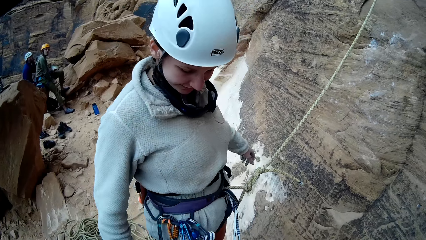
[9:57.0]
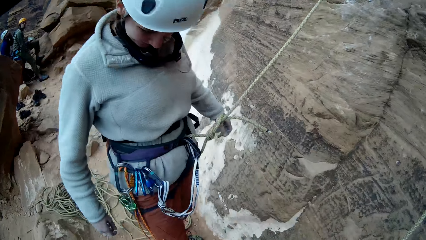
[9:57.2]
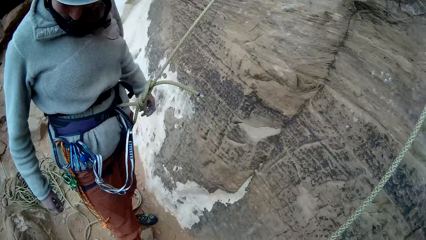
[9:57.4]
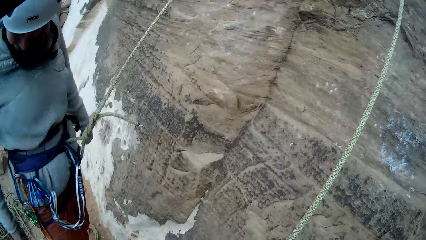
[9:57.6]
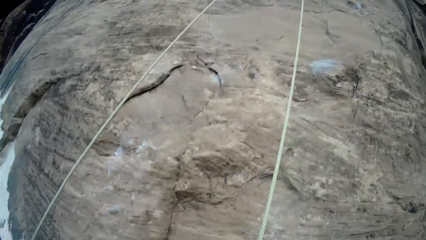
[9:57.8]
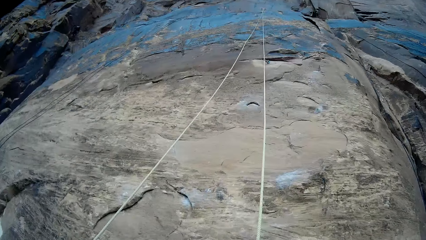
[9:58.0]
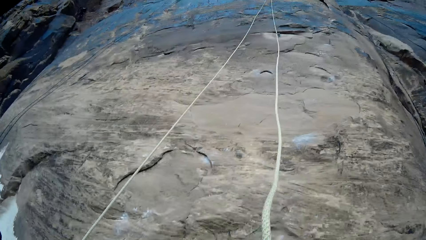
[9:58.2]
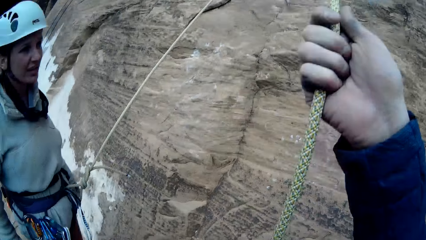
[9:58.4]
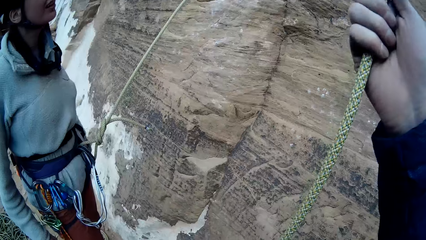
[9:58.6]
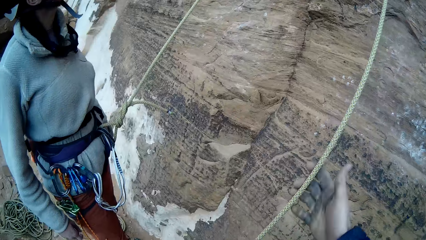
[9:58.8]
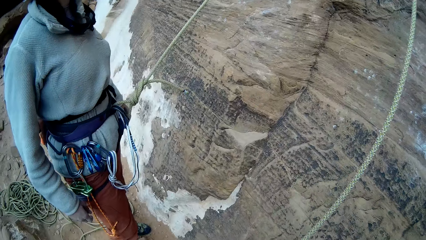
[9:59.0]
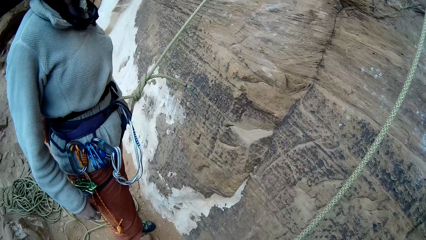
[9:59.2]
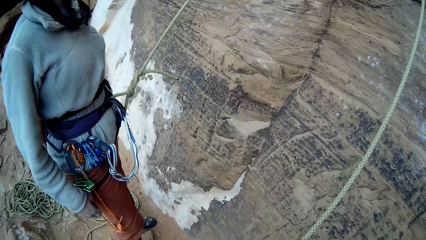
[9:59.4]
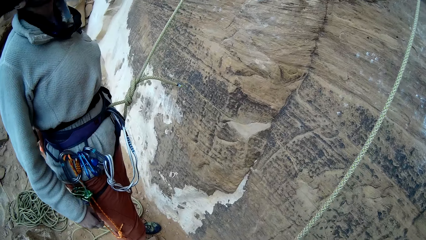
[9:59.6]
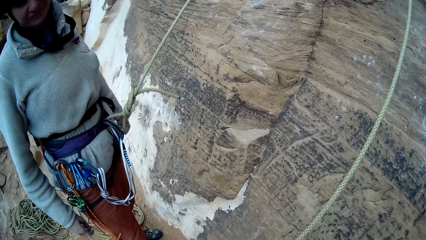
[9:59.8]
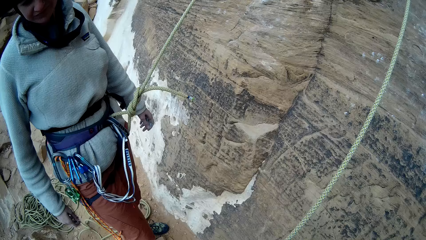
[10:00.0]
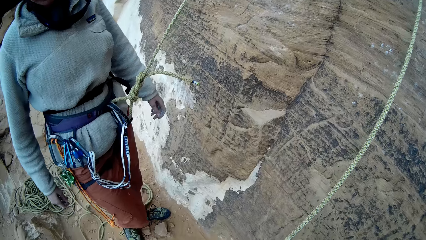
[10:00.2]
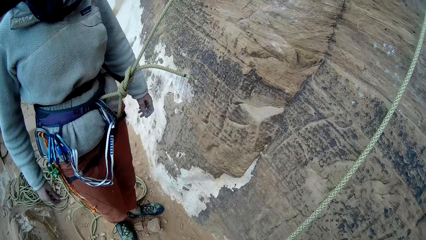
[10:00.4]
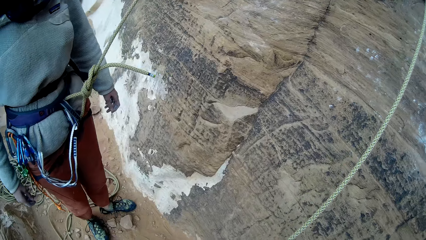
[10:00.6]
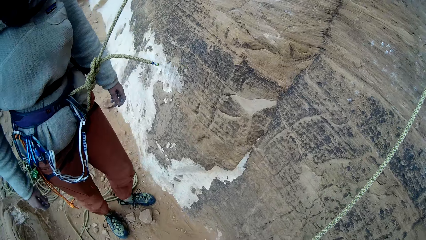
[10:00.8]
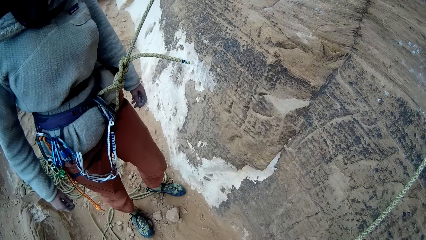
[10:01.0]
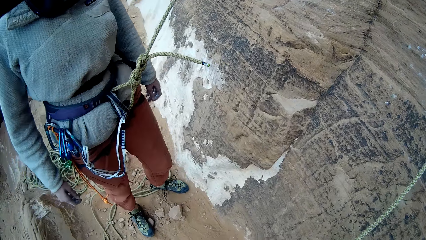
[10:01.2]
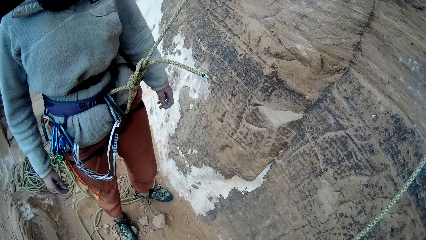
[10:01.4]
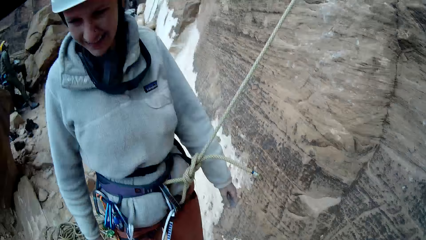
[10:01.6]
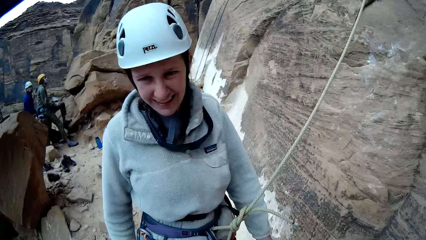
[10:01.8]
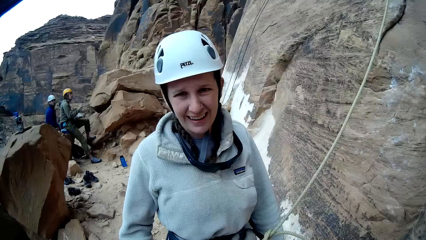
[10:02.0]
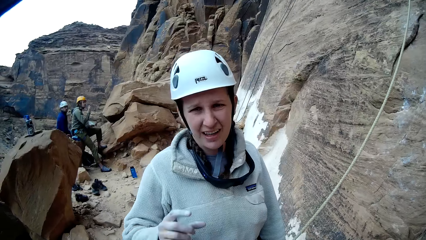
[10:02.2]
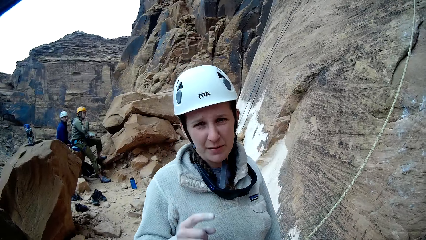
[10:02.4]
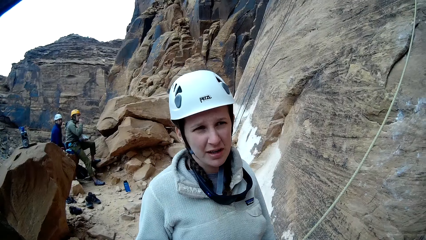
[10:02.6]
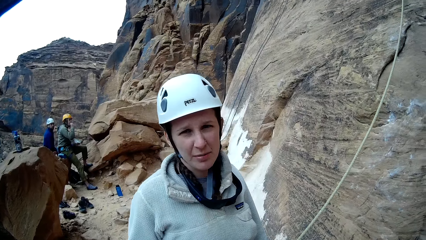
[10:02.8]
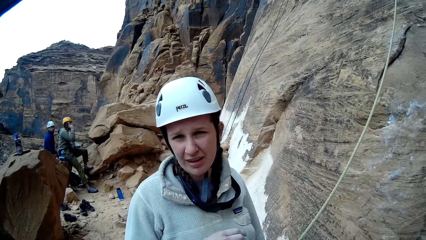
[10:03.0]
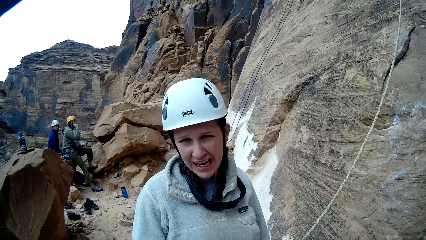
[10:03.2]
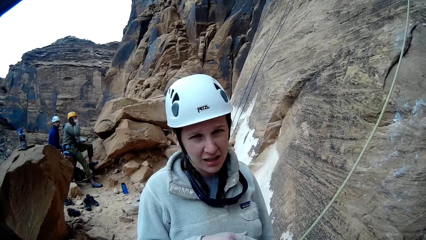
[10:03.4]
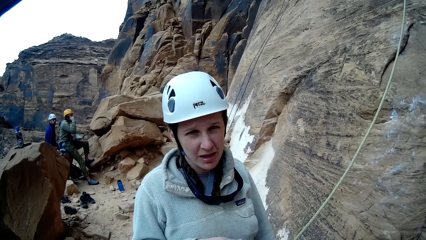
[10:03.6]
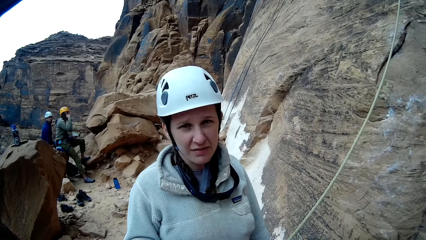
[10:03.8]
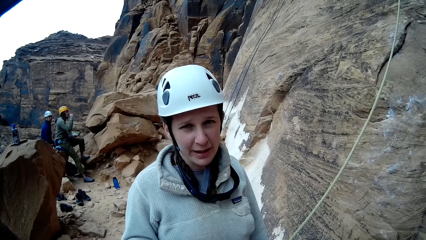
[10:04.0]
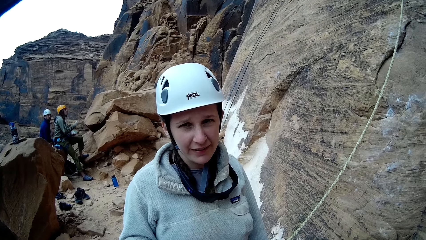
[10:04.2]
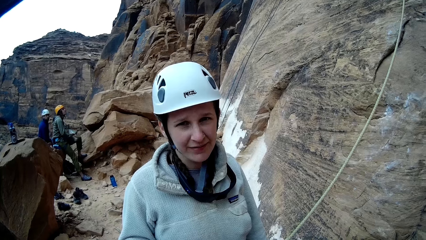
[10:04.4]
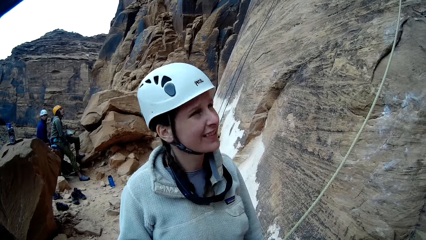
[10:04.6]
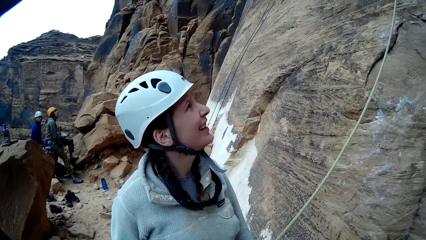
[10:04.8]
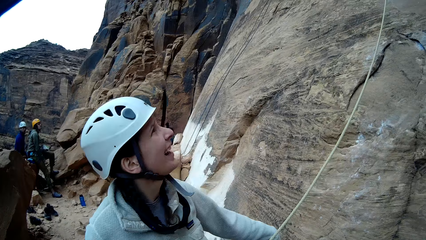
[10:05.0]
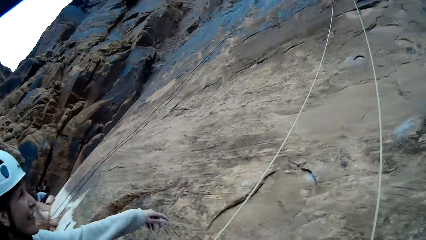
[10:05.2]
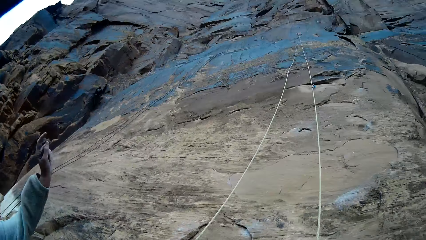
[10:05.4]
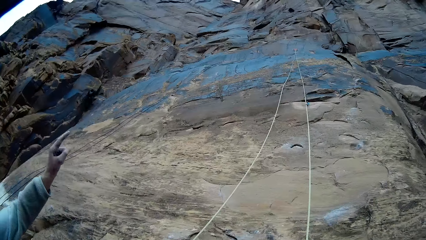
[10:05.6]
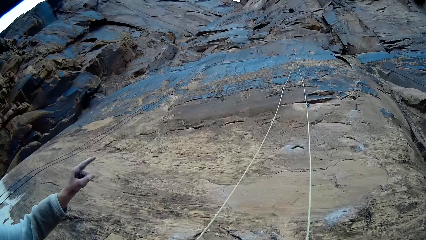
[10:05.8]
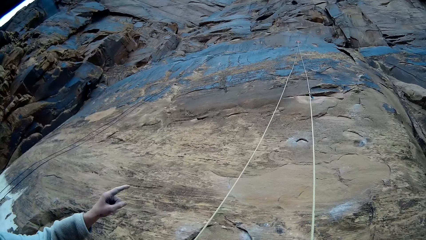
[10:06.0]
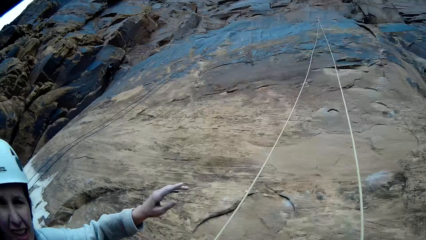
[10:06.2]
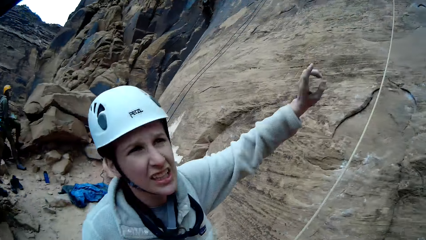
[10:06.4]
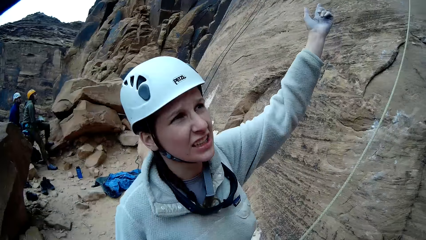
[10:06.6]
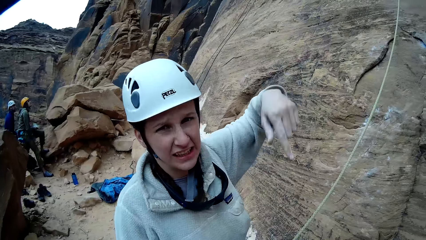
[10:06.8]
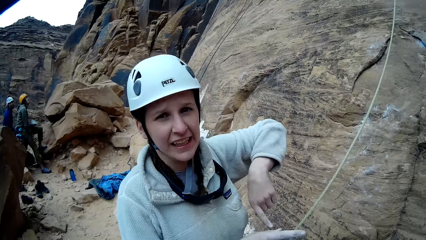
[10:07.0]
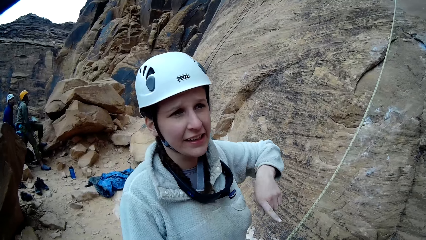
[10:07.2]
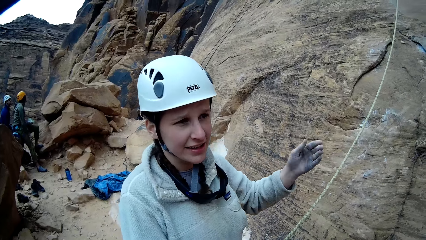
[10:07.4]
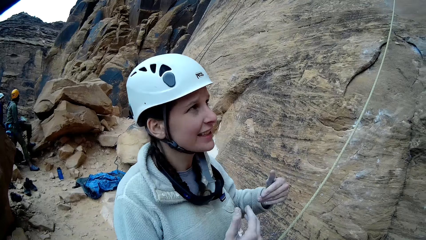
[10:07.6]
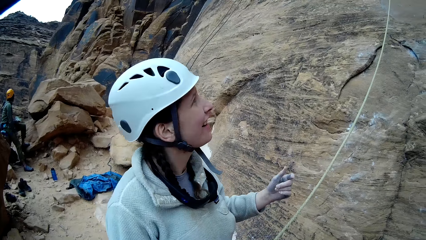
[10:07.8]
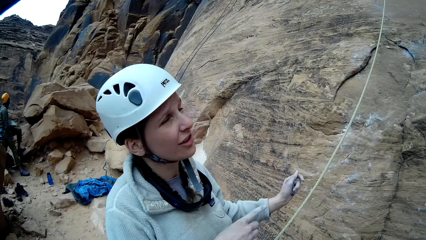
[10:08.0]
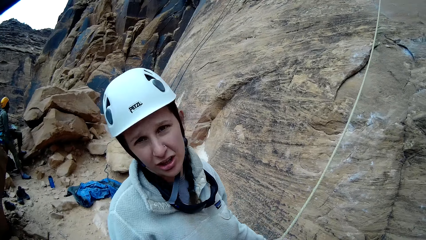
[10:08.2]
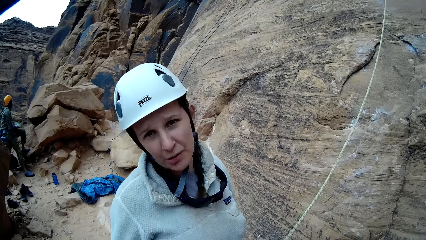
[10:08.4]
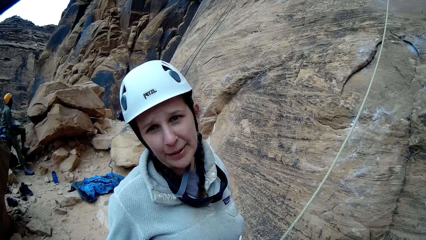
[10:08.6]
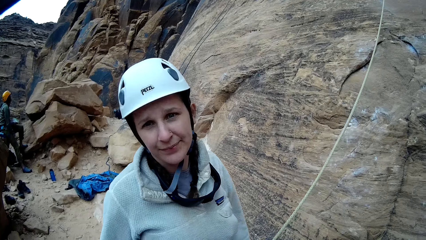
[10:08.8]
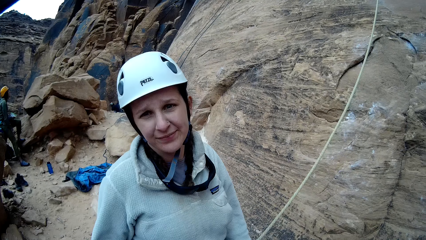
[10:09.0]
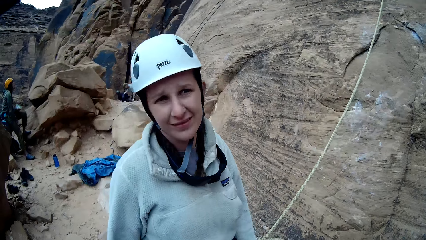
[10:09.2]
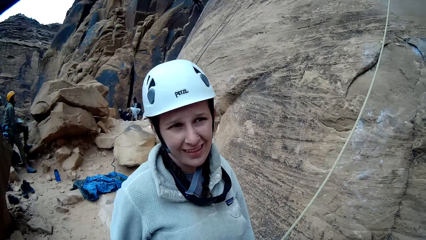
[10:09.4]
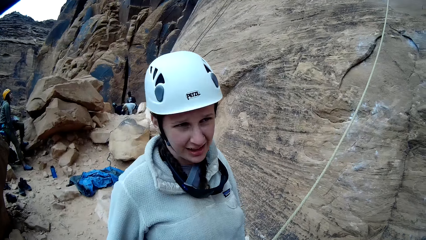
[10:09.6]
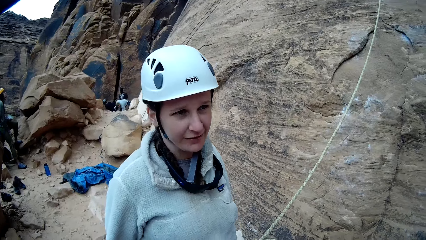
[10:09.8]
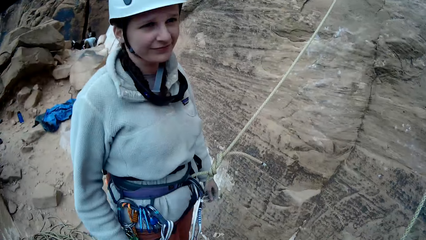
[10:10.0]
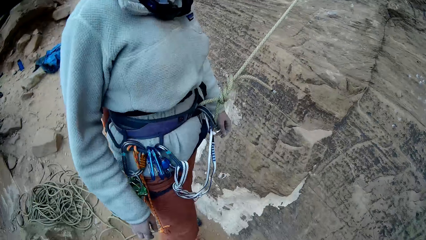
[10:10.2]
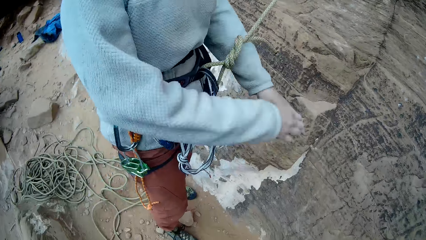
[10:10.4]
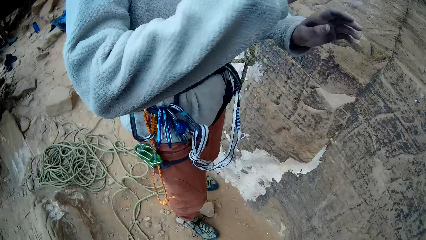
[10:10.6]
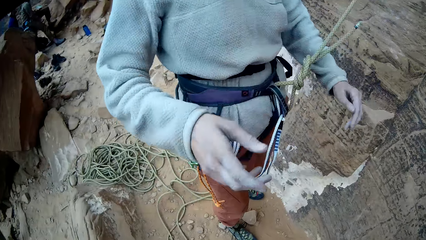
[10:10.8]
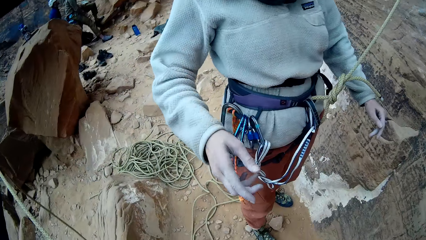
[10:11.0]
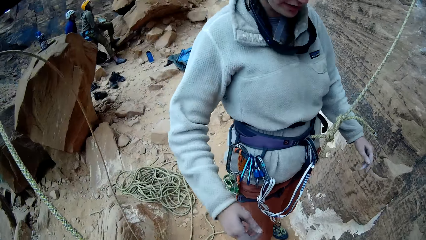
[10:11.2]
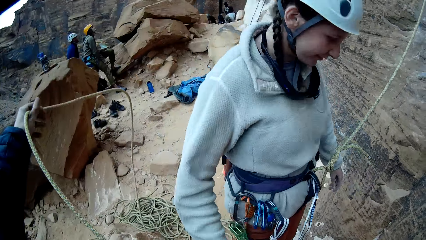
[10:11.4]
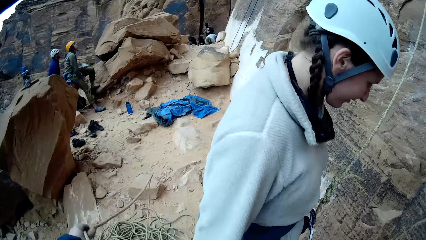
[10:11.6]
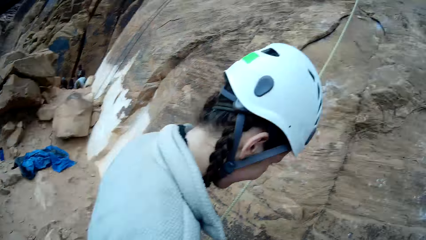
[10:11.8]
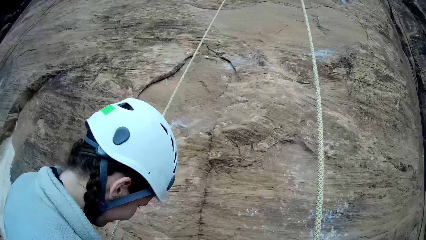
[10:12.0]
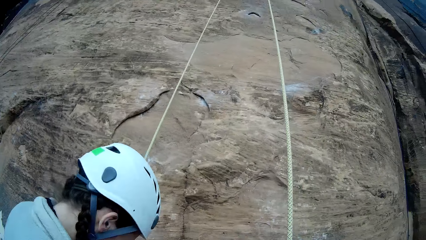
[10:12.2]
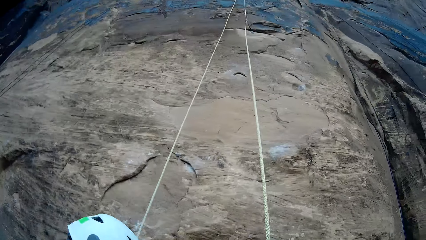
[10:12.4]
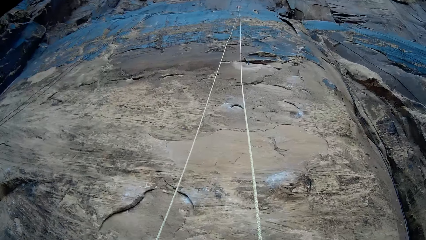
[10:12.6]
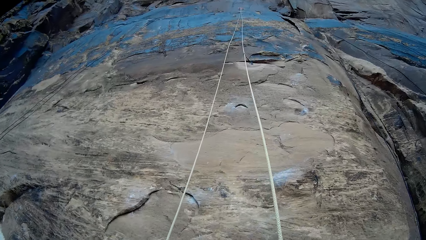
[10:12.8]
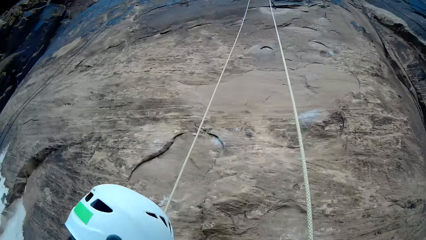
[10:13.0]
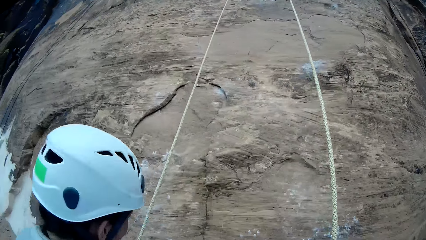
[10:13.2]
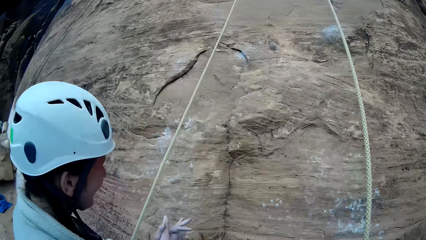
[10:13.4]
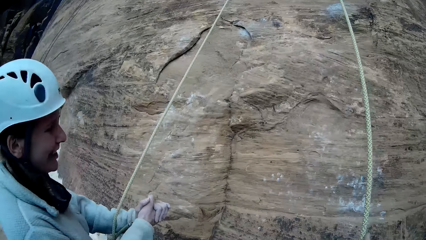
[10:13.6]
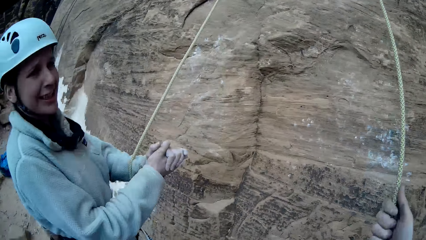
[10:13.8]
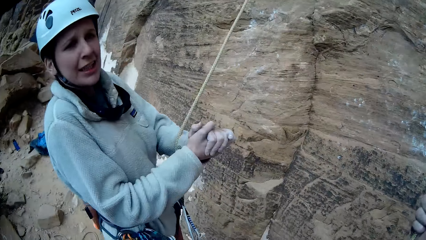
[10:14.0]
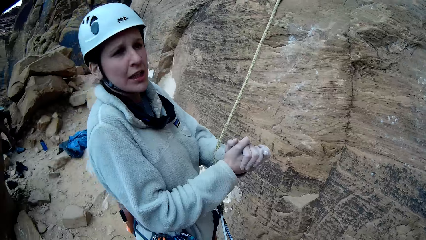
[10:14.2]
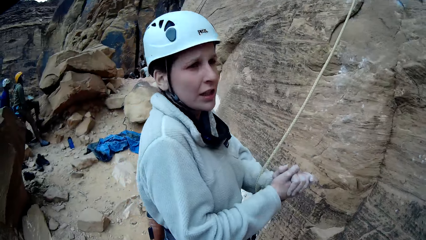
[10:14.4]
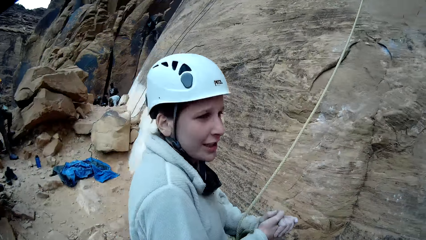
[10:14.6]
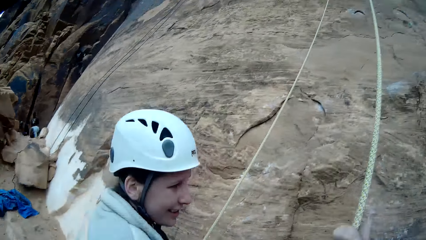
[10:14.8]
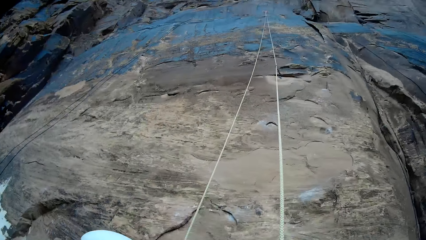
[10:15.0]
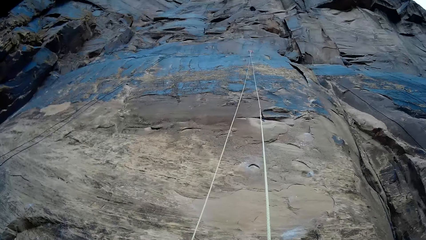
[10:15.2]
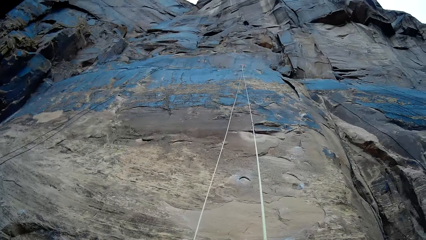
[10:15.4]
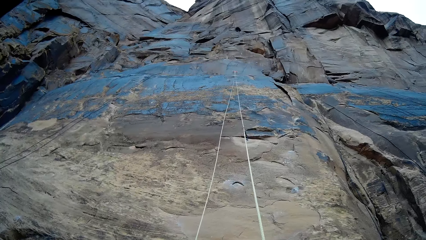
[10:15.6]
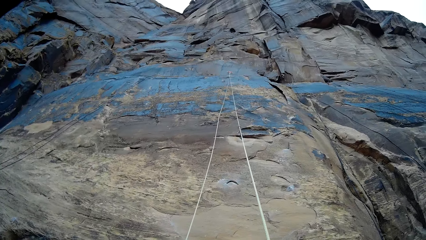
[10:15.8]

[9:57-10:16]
The woman turns. The camera wearer pulls the rope. They hold the rope and leave the rope. The woman moves, raises her hand, and talks to the camera wearer. The woman looks up to the mountain. The camera wearer looks at the top of the mountain. The woman points to the top of the mountain, points down, and points at herself. The woman continues to talk to the camera wearer. The woman places her hand on the other hand, moves her hand, and waves her hands. The camera wearer looks up. The woman holds her hands and rubs her palms together.
